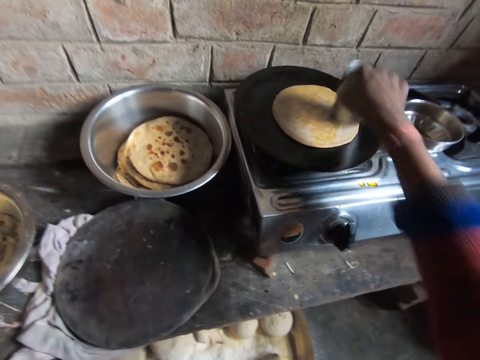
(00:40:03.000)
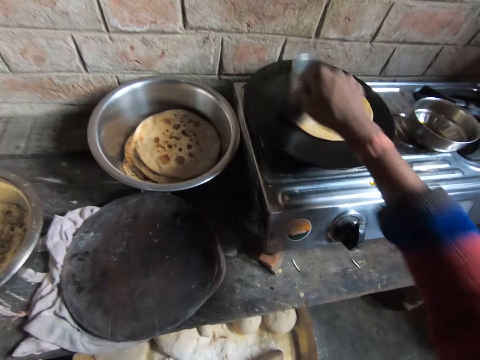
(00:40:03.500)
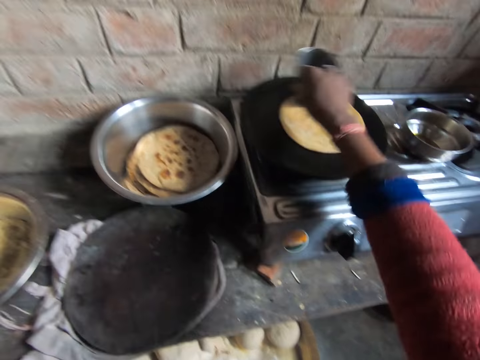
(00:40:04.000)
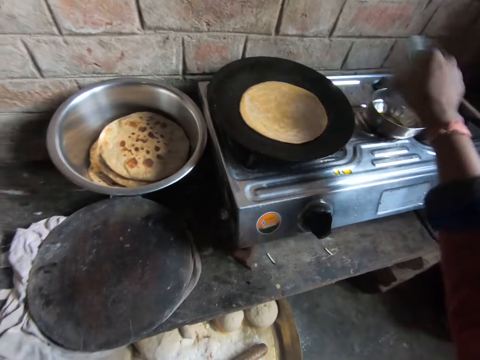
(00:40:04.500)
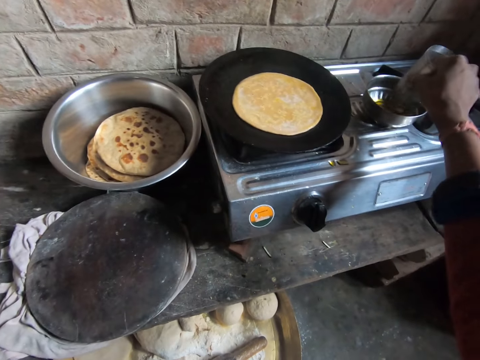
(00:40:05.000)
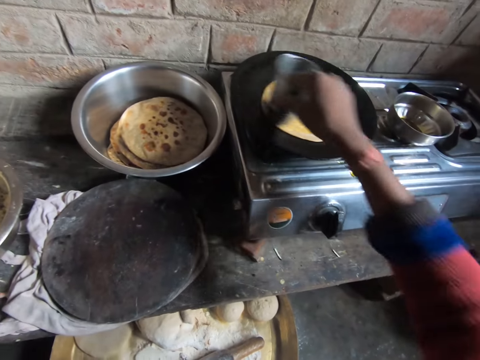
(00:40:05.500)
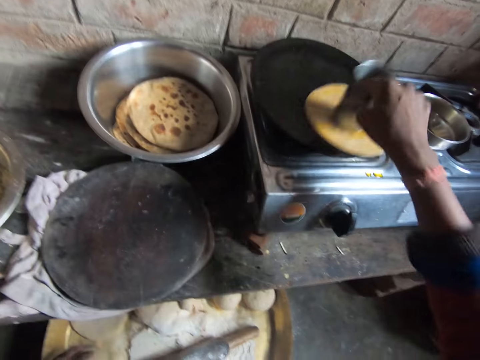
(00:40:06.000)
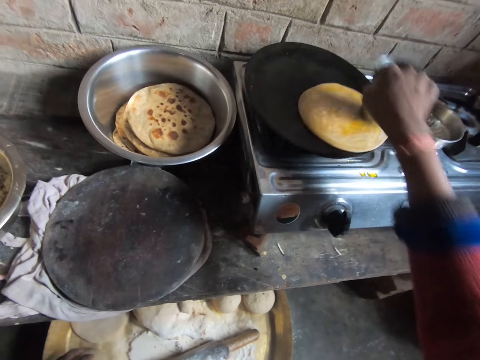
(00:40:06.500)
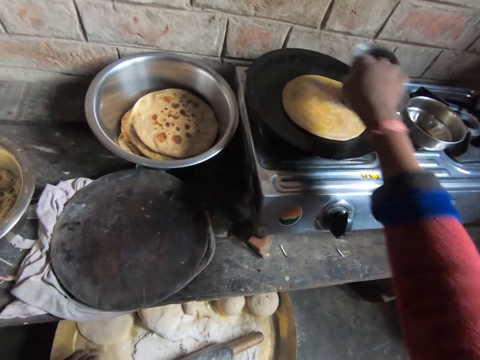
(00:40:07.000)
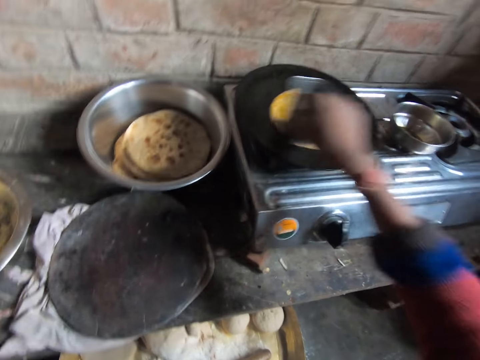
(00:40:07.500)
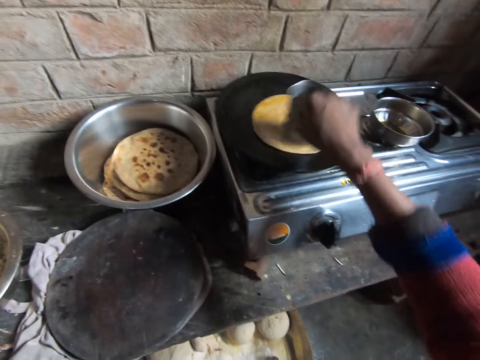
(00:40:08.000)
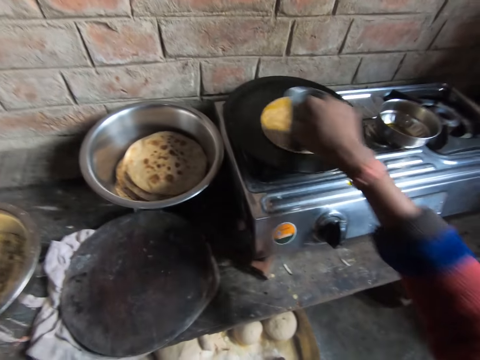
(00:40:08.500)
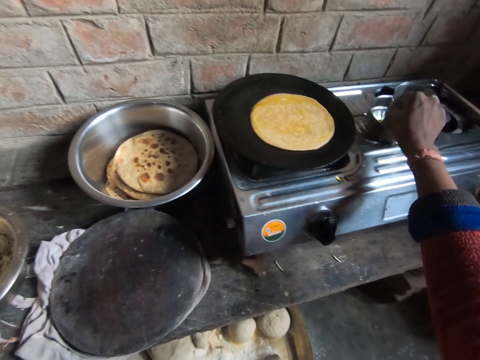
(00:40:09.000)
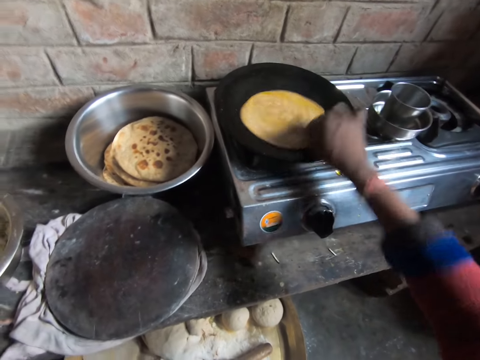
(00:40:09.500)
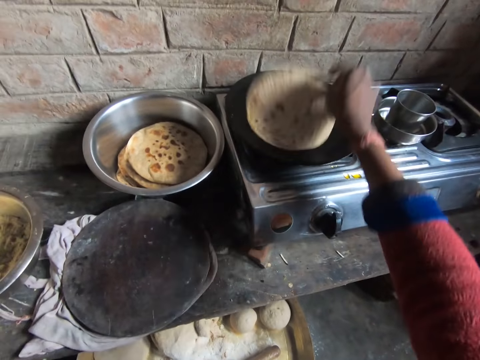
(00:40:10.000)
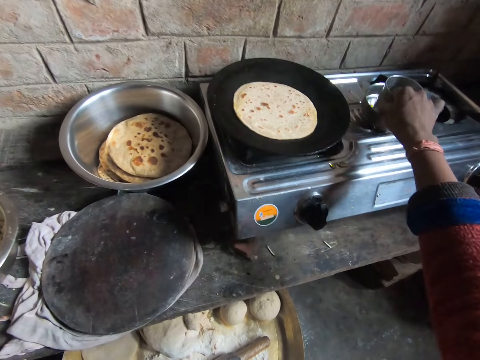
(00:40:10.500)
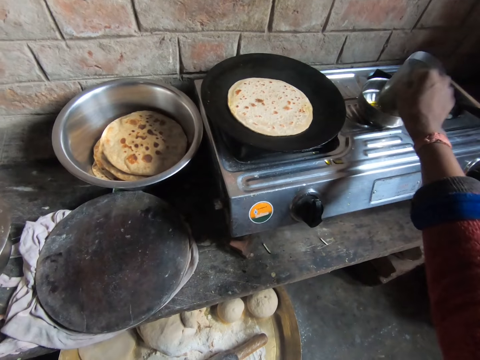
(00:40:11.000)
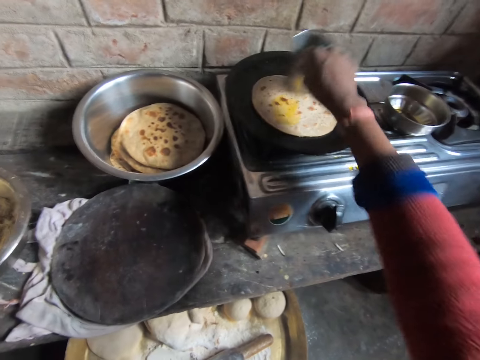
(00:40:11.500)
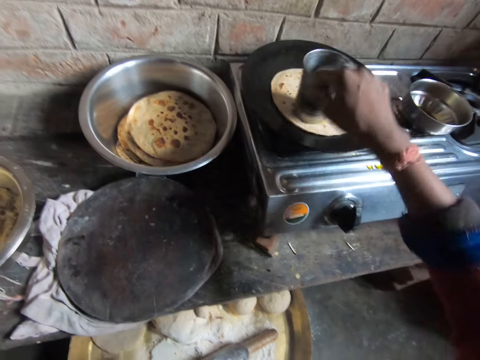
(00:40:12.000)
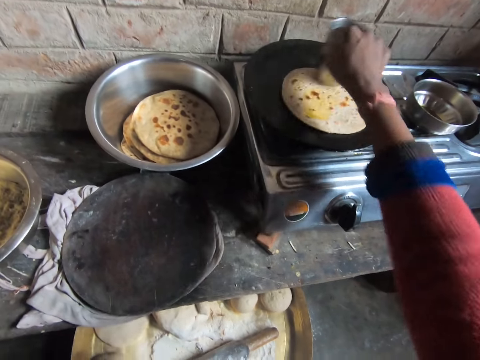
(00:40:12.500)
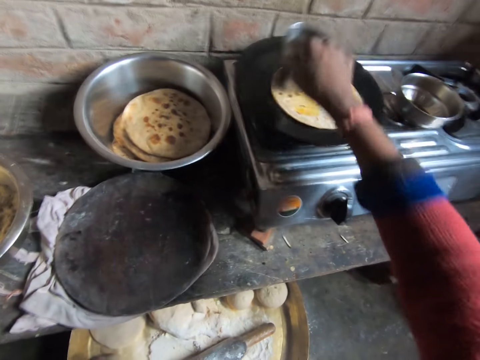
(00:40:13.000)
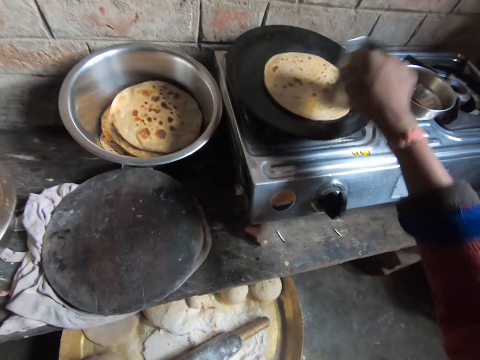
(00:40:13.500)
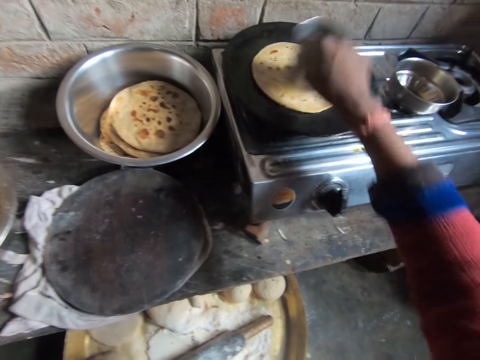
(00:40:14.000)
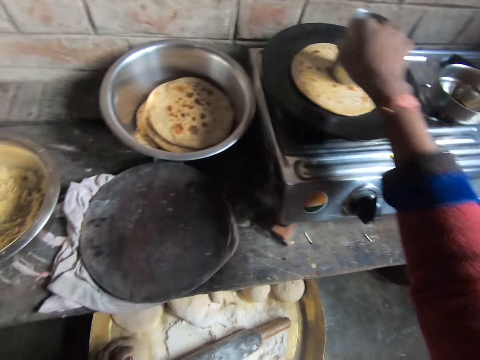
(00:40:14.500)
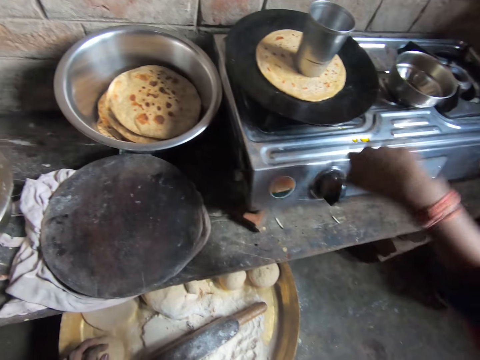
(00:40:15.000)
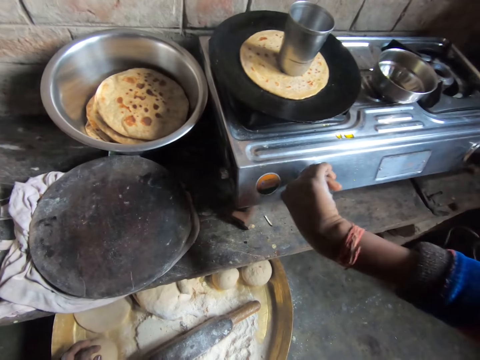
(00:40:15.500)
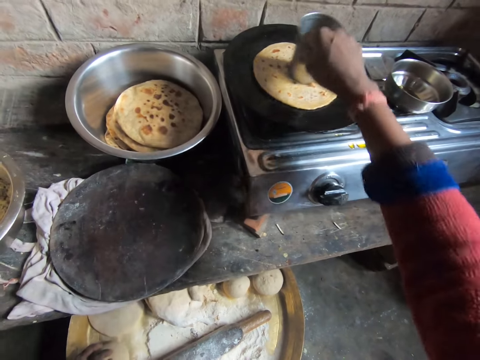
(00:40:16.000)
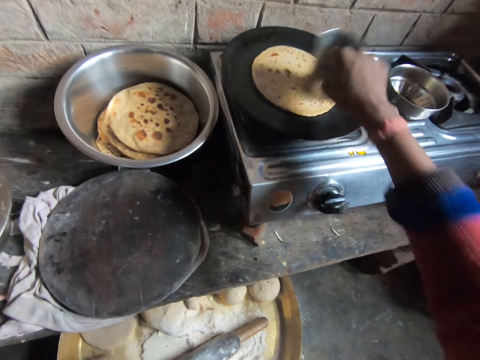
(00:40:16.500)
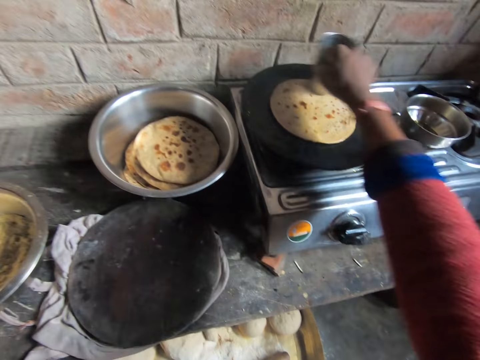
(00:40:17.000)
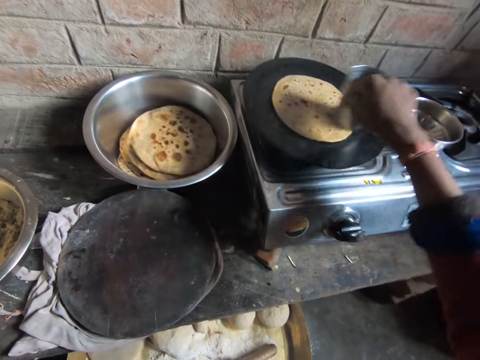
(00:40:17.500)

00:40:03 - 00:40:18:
The camera wearer dips the tumbler in the oil. They apply oil on the flat bread. They put the tumbler in the mixing bowl. They turn the flat bread. They pick up the tumbler. They apply oil on the flat bread. They unhand the tumbler. They operate the cooking stove. They spread oil with the tumbler.

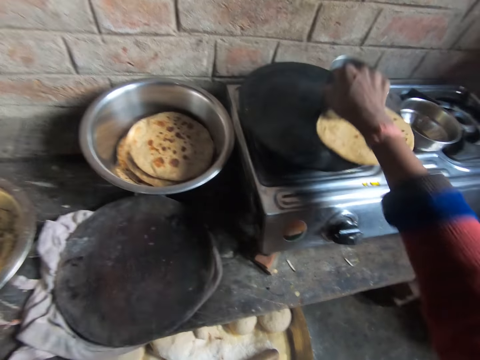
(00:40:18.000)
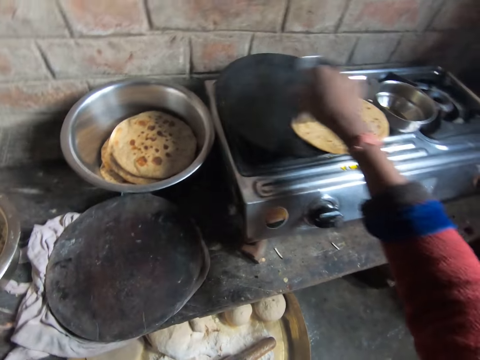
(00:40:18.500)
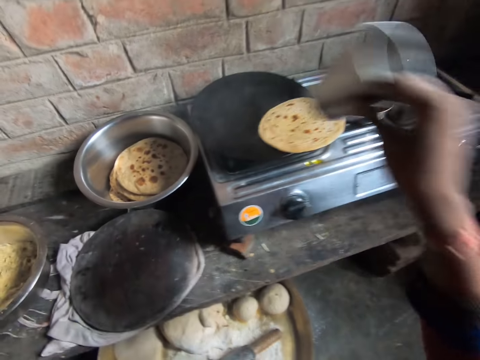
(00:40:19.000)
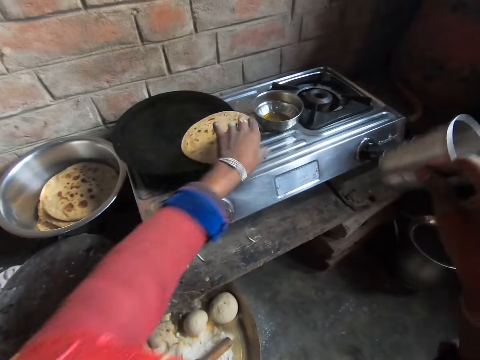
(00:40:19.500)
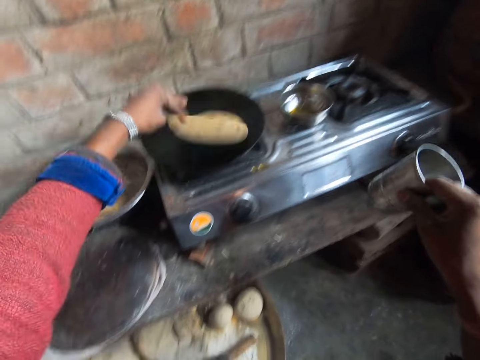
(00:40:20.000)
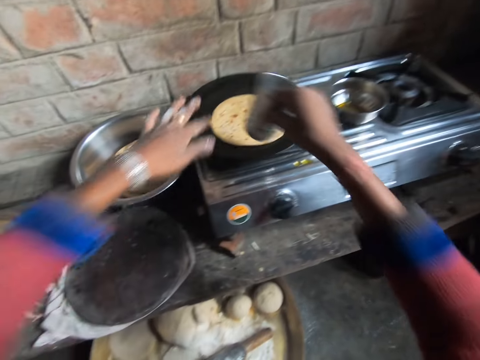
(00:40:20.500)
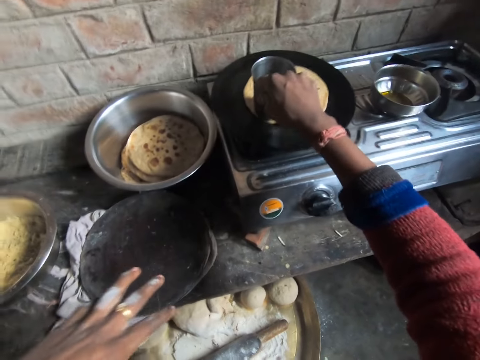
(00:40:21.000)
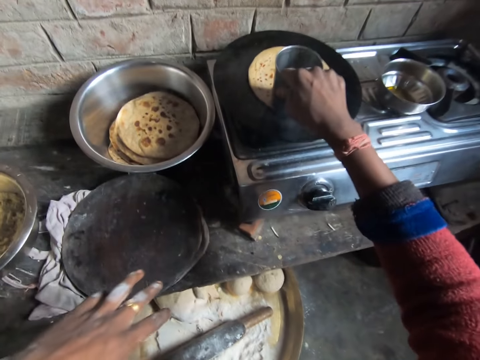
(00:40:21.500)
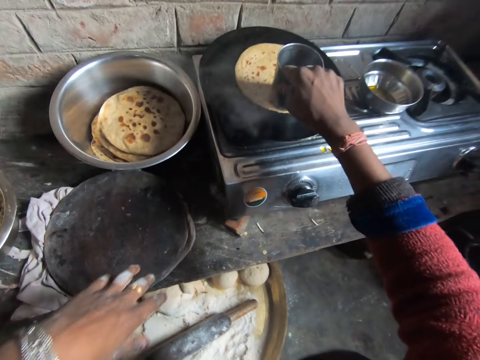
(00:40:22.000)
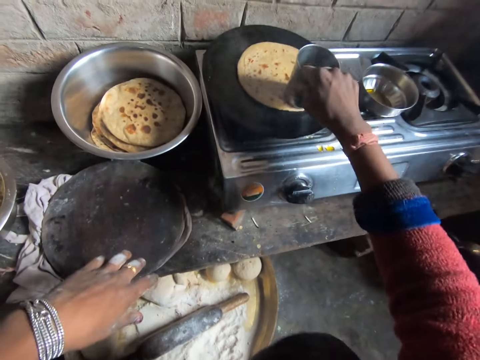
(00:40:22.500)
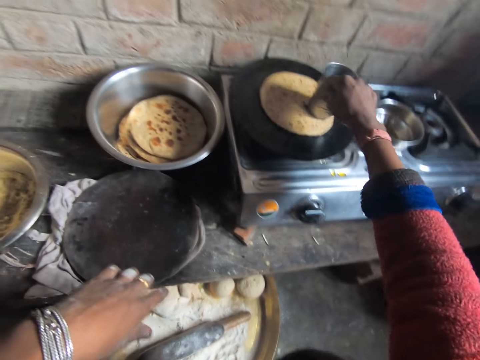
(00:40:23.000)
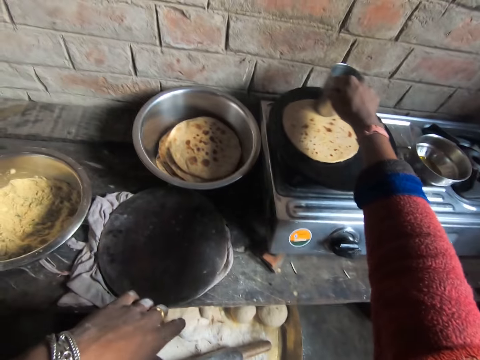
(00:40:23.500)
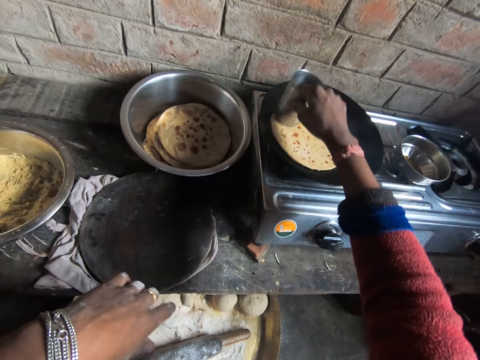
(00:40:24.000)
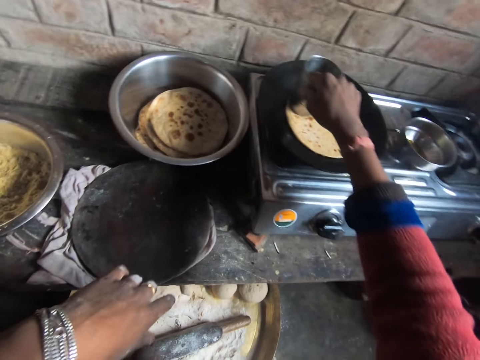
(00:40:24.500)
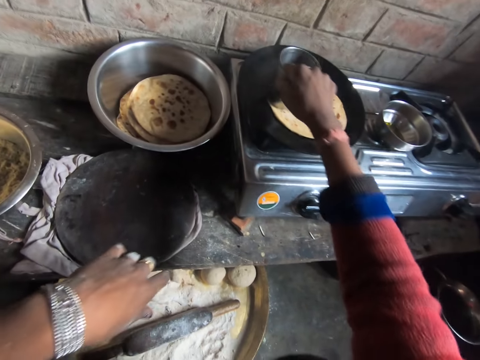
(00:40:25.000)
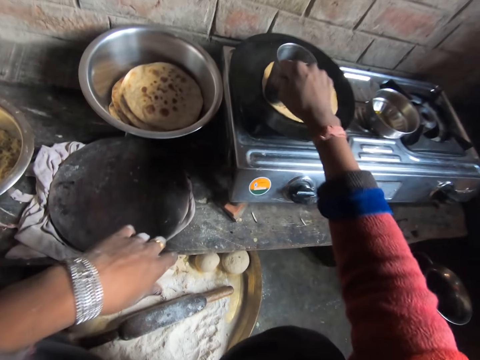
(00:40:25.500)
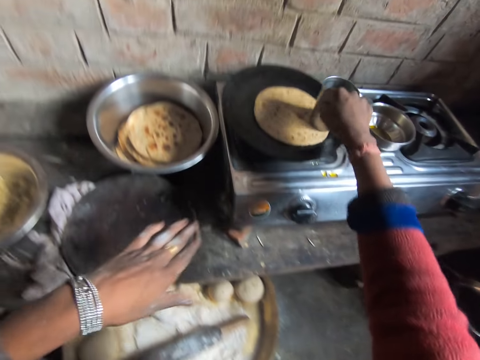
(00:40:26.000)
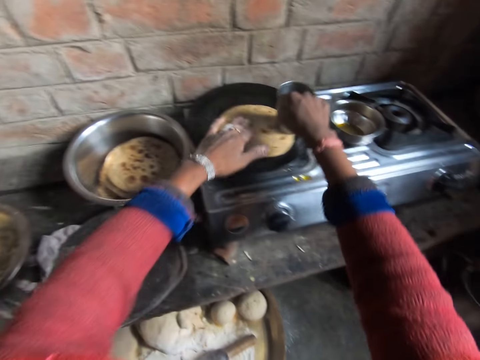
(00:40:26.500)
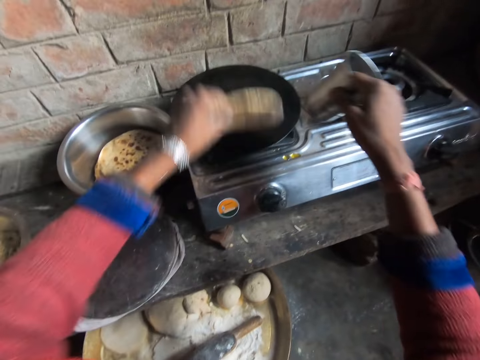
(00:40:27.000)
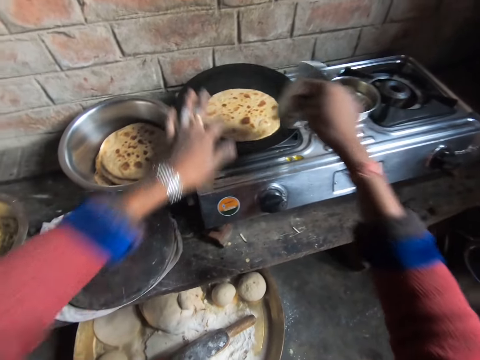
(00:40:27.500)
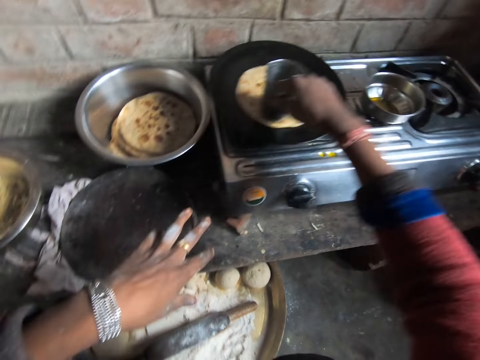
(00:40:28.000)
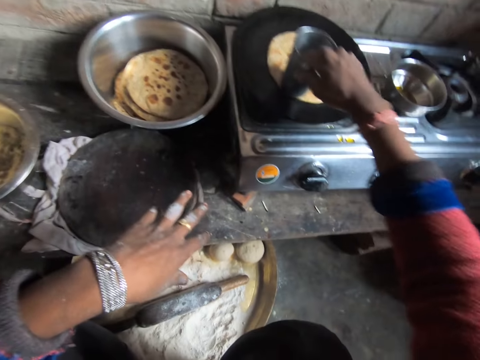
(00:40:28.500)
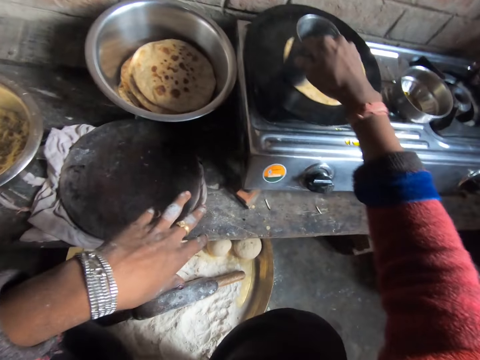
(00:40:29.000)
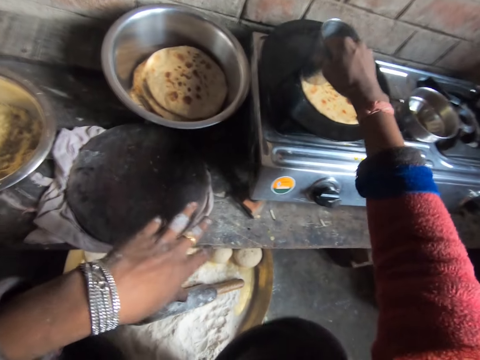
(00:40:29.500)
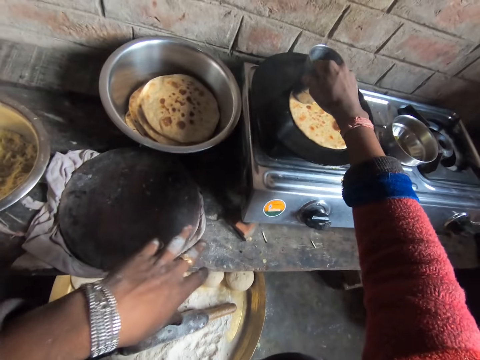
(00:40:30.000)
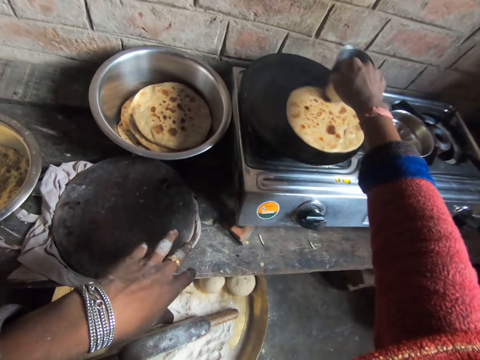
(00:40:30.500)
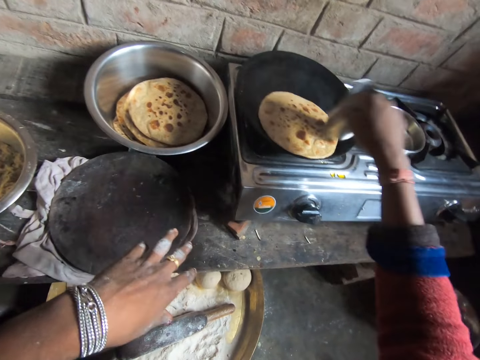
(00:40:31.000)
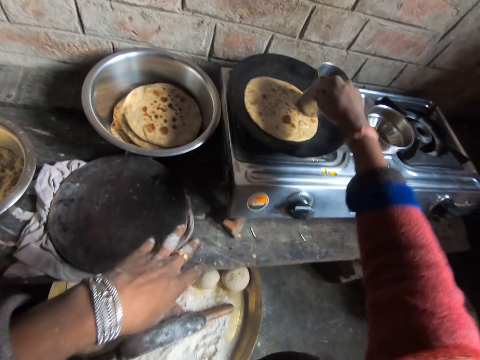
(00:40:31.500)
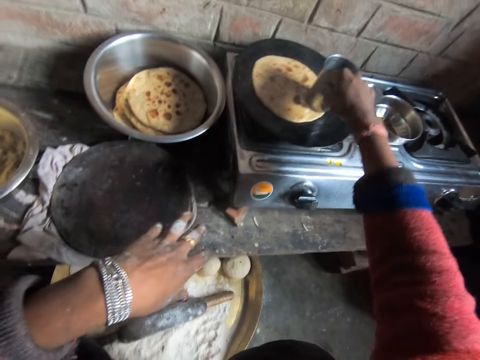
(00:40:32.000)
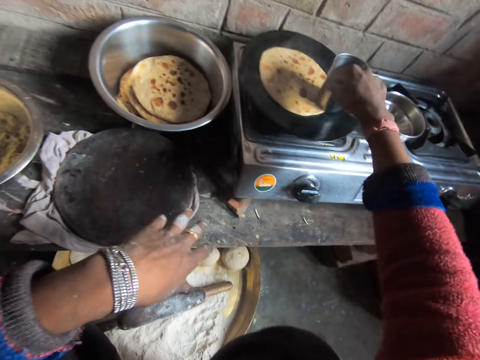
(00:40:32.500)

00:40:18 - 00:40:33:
The camera wearer holds the tumbler. They pick the flat bread. They place the flat bread on the tawa. They press the flat bread with the tumbler. They turn the flat bread. They press the flat bread with the tumbler.
